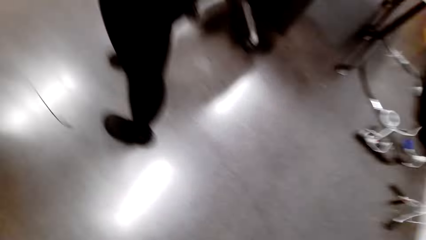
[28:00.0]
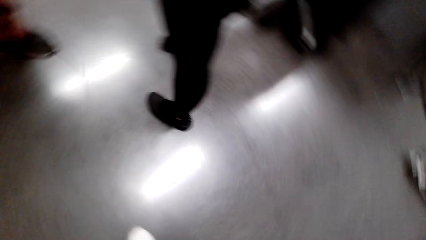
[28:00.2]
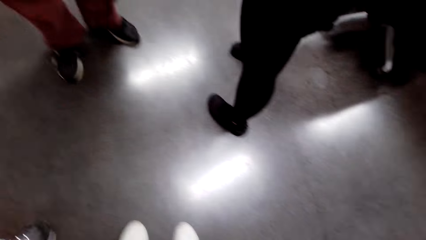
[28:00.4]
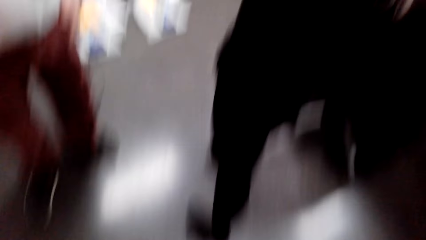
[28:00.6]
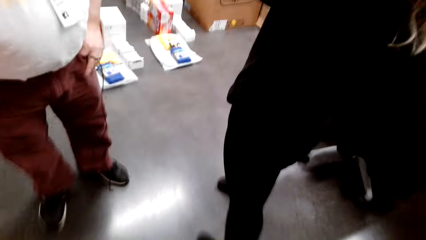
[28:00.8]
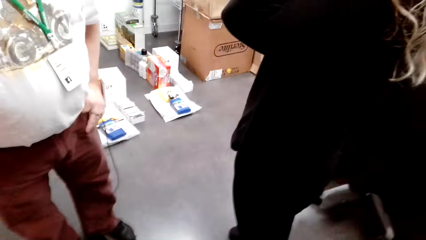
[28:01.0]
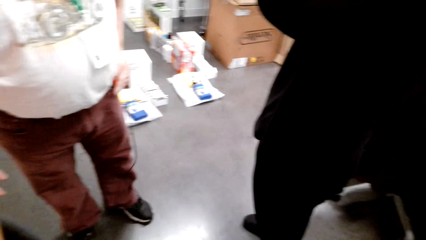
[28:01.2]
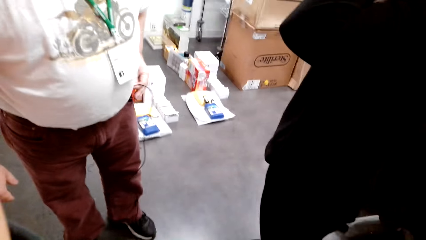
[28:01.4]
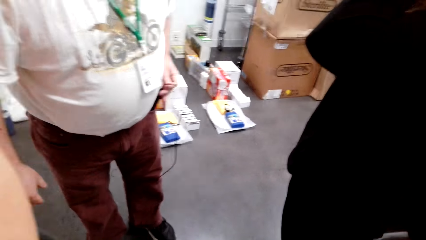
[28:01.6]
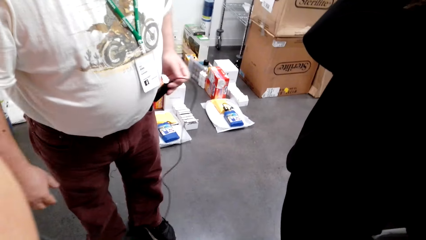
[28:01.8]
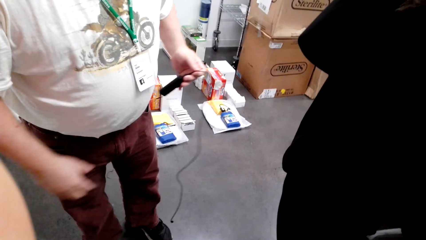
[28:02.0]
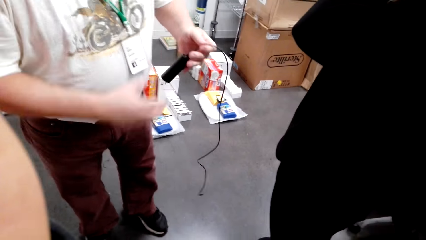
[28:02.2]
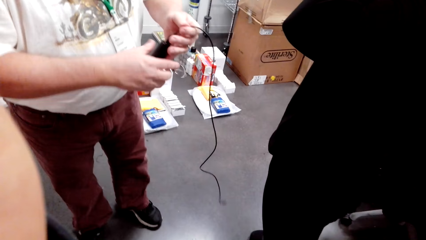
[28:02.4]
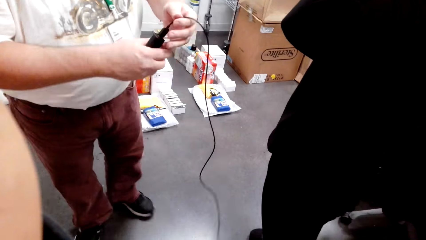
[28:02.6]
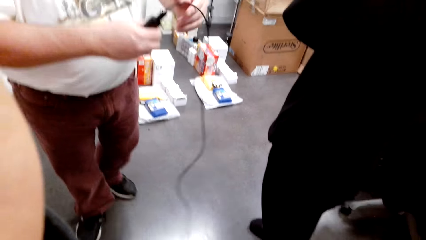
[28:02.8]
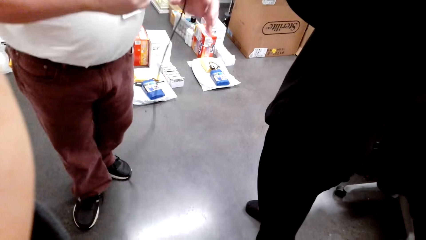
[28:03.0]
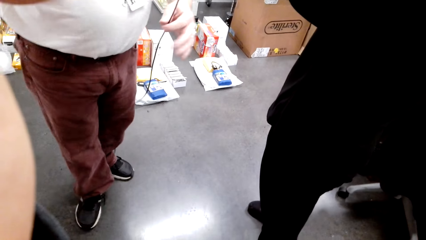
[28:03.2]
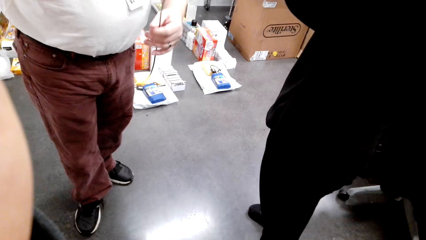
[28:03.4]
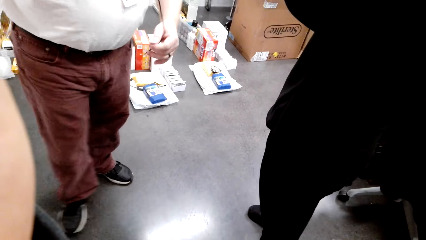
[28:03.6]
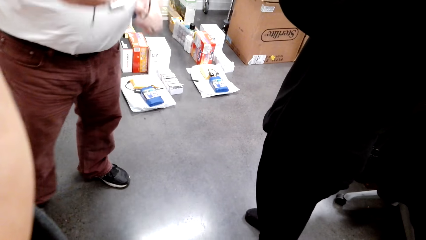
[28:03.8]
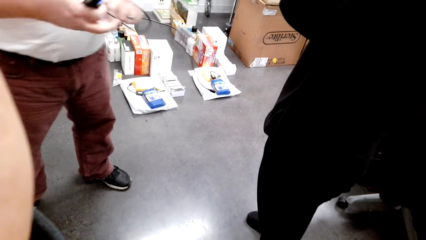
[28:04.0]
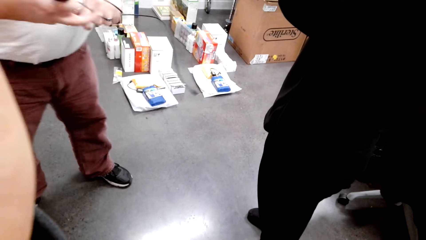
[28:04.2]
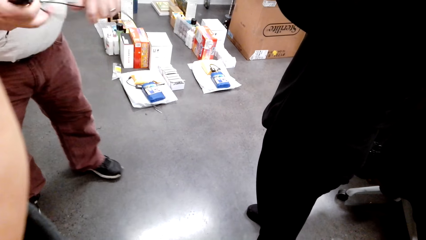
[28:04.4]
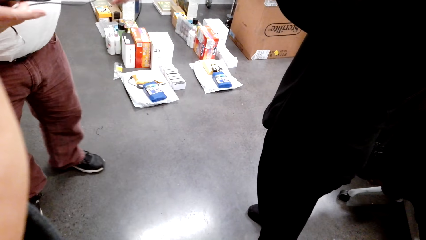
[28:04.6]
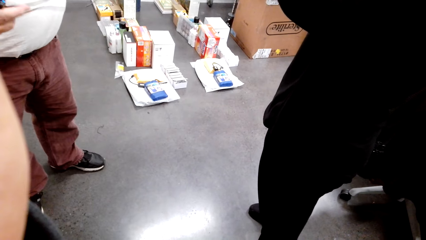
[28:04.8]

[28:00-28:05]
A person removes the charger cable from his pocket. The person folds the charger cable in his hands.
